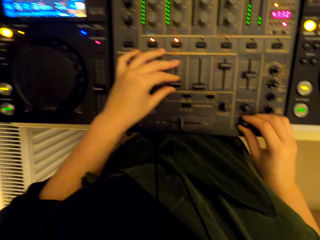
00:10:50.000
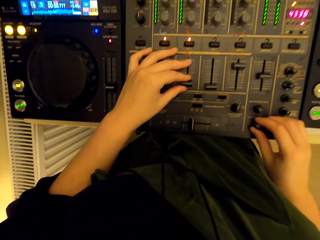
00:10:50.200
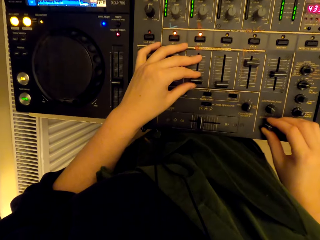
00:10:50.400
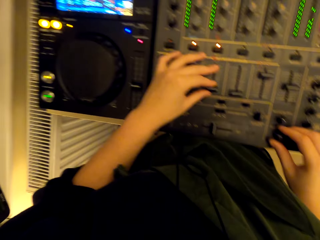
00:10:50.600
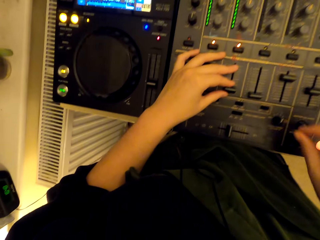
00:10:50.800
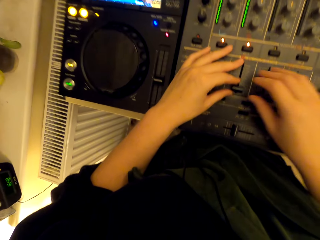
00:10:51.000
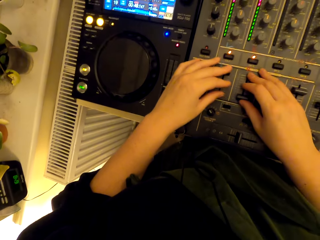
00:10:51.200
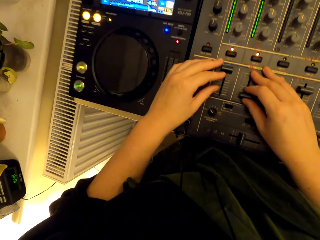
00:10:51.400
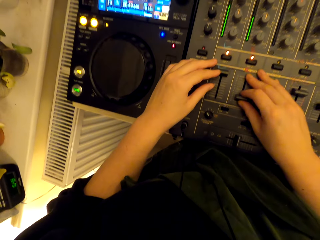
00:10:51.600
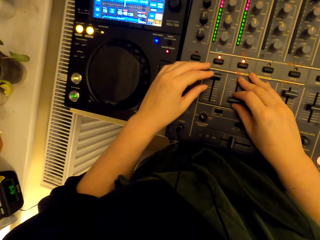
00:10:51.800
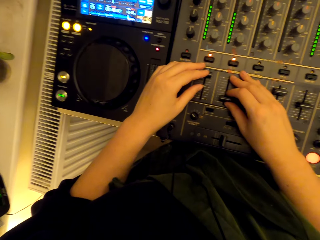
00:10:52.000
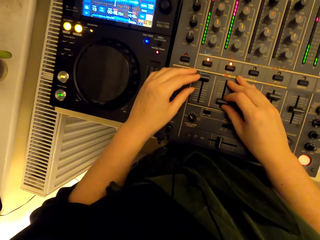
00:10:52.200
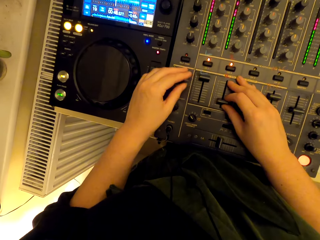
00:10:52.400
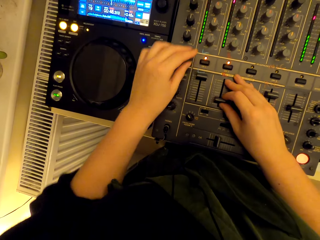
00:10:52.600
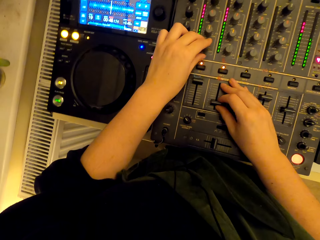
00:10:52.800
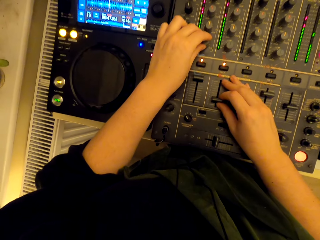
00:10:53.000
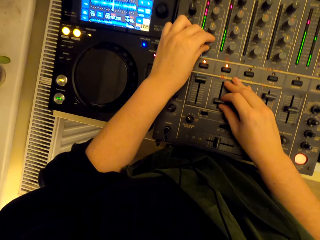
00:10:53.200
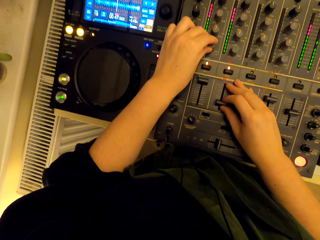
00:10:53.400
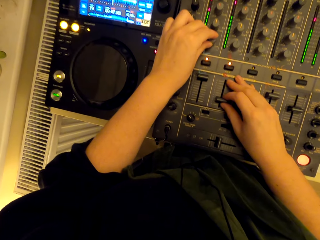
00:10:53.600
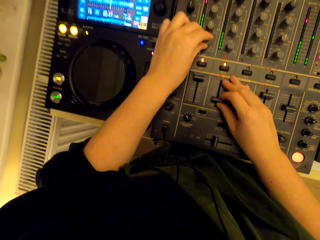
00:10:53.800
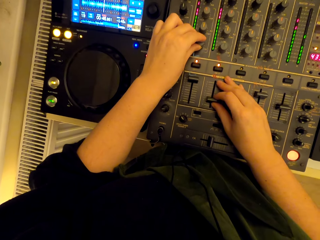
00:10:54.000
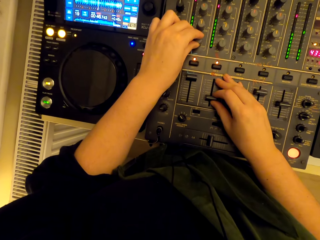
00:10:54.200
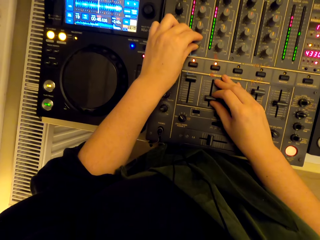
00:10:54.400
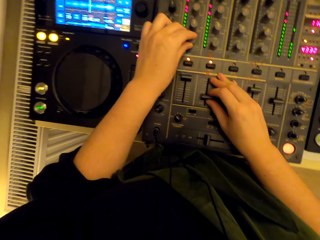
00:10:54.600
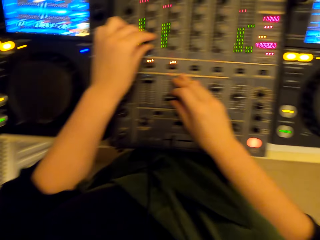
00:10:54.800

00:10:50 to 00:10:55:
The camera wearer mixes the turntable.

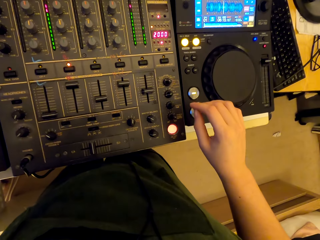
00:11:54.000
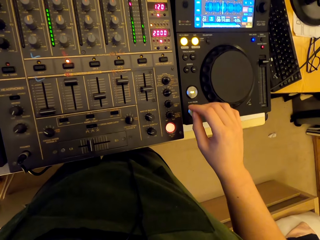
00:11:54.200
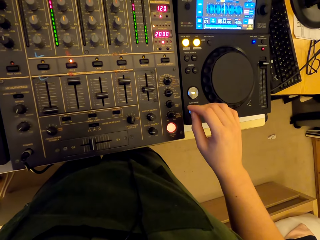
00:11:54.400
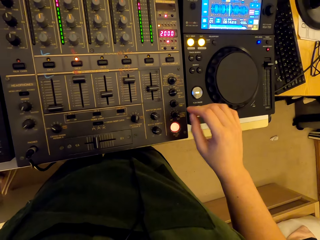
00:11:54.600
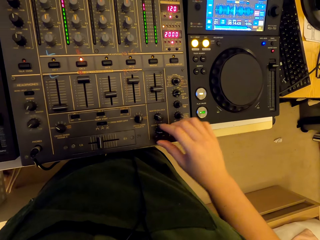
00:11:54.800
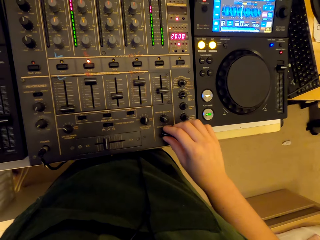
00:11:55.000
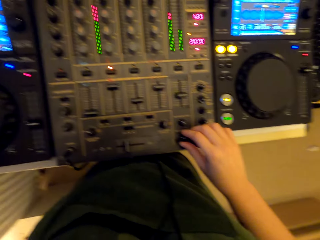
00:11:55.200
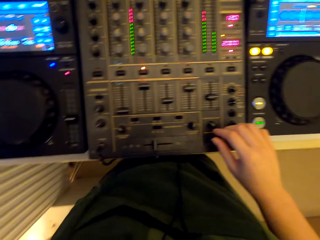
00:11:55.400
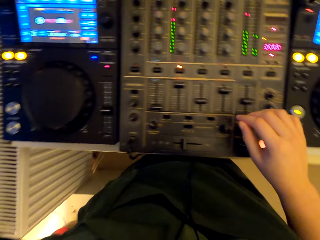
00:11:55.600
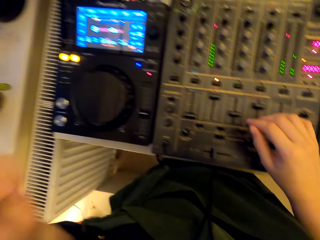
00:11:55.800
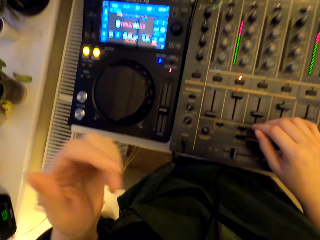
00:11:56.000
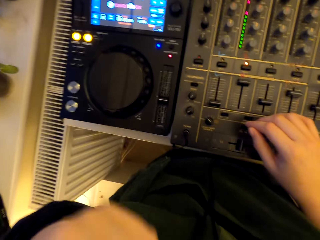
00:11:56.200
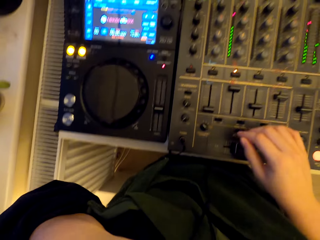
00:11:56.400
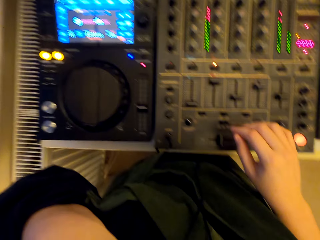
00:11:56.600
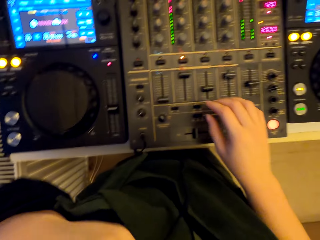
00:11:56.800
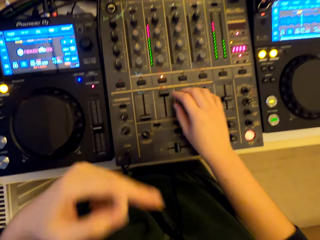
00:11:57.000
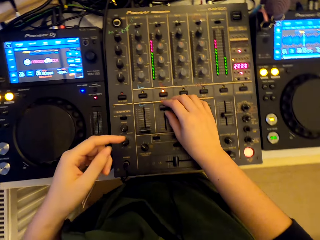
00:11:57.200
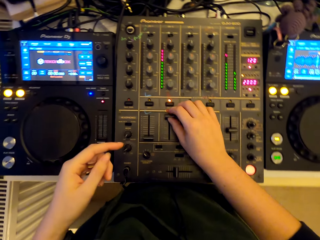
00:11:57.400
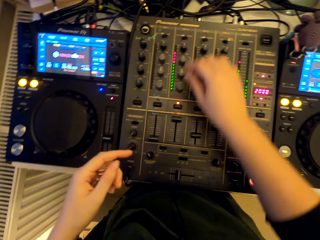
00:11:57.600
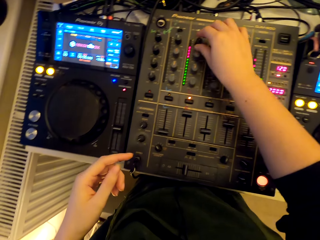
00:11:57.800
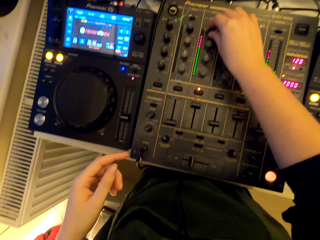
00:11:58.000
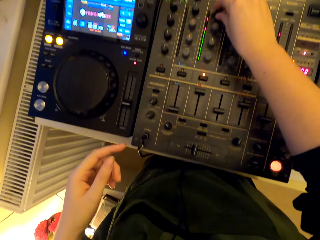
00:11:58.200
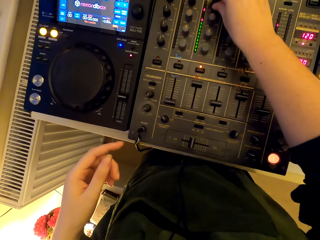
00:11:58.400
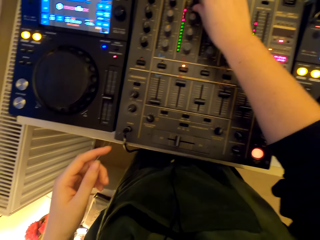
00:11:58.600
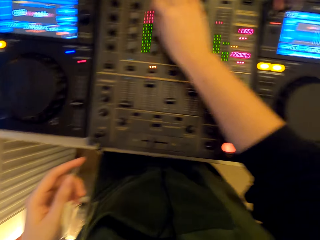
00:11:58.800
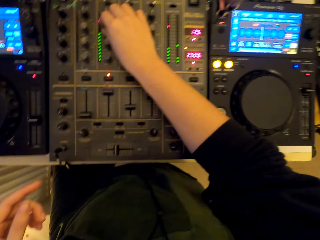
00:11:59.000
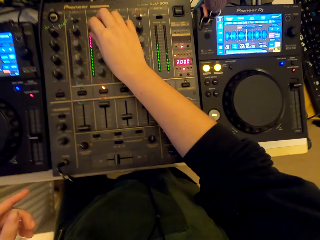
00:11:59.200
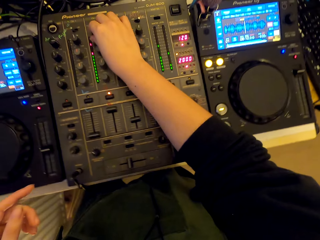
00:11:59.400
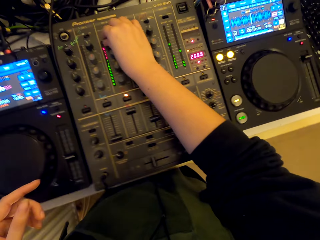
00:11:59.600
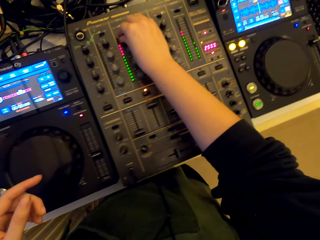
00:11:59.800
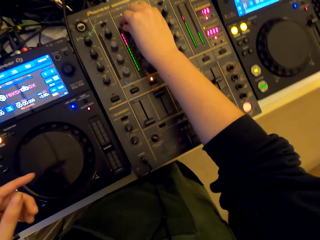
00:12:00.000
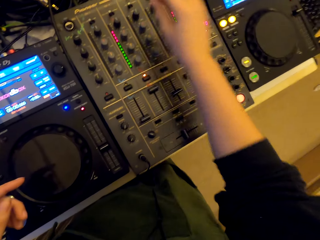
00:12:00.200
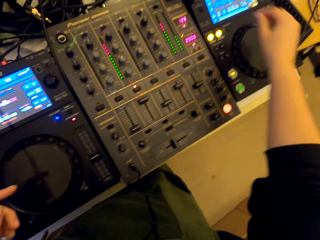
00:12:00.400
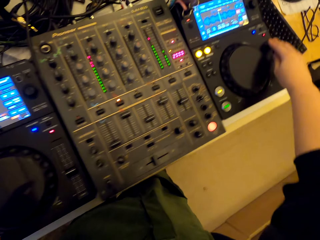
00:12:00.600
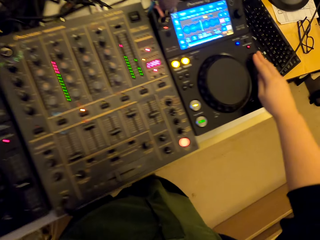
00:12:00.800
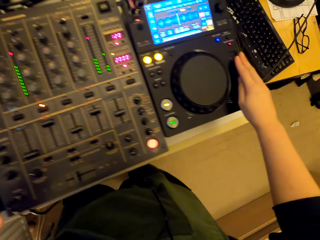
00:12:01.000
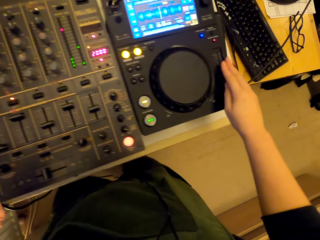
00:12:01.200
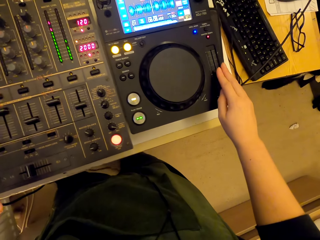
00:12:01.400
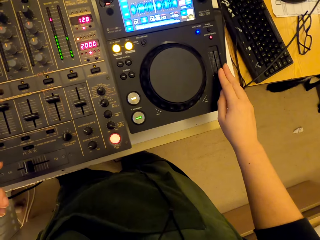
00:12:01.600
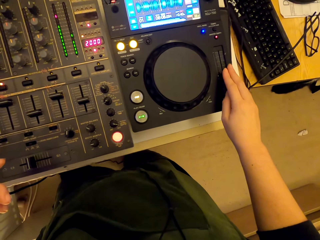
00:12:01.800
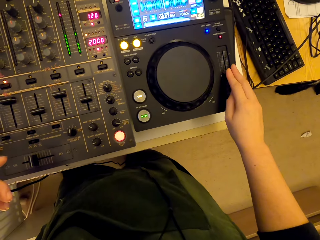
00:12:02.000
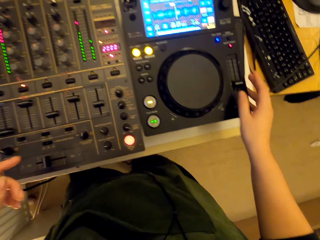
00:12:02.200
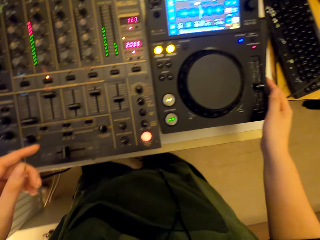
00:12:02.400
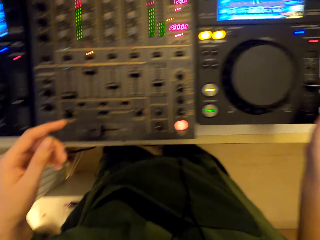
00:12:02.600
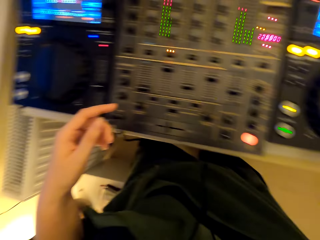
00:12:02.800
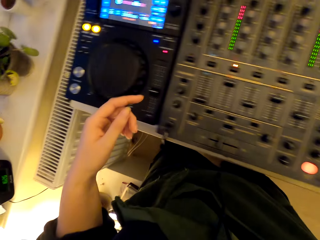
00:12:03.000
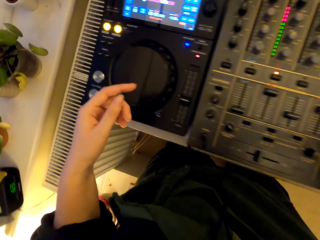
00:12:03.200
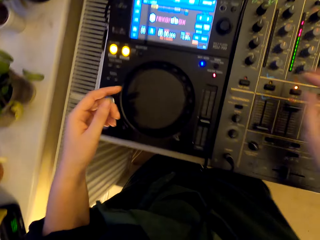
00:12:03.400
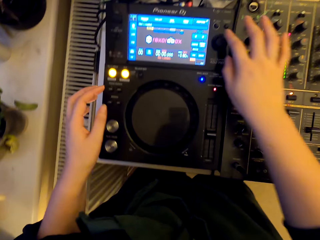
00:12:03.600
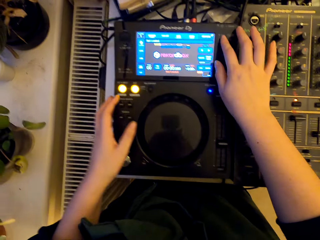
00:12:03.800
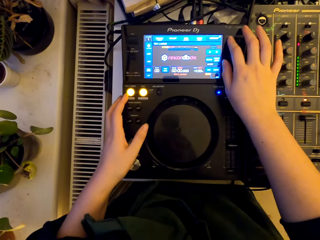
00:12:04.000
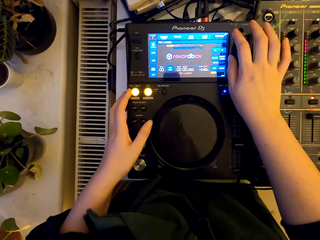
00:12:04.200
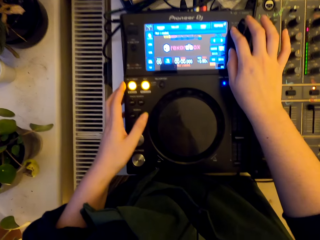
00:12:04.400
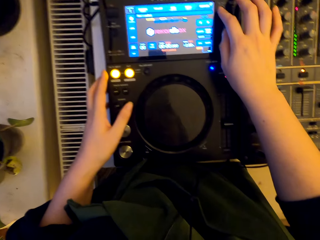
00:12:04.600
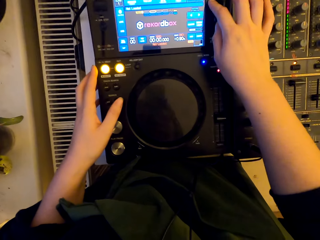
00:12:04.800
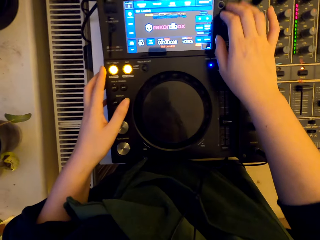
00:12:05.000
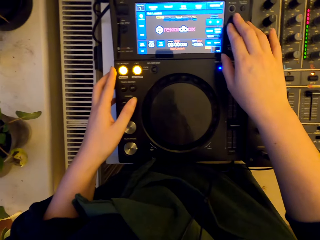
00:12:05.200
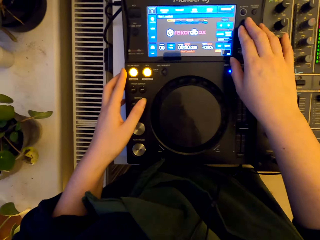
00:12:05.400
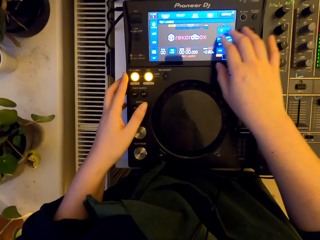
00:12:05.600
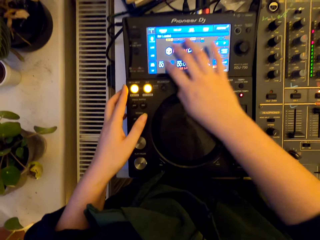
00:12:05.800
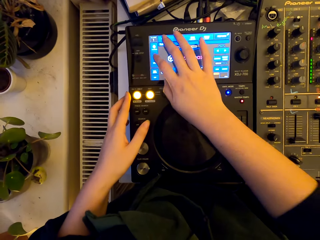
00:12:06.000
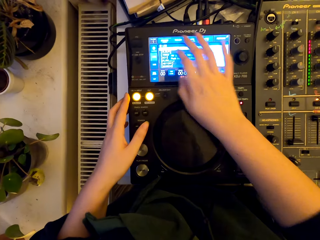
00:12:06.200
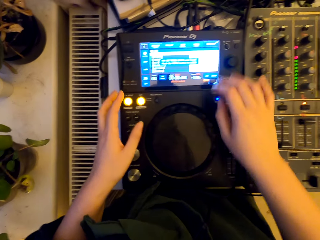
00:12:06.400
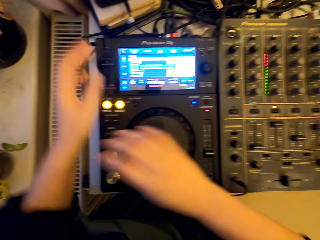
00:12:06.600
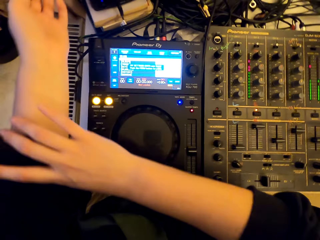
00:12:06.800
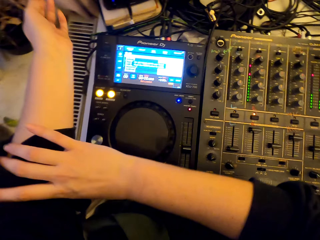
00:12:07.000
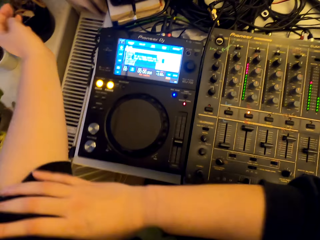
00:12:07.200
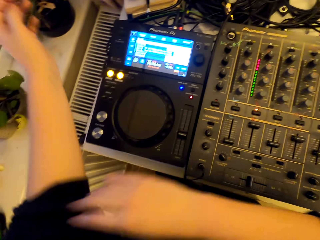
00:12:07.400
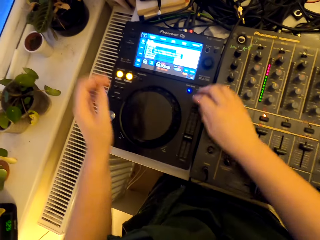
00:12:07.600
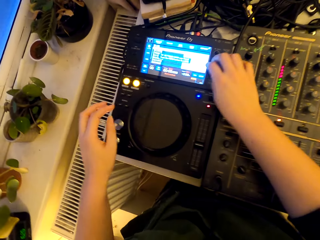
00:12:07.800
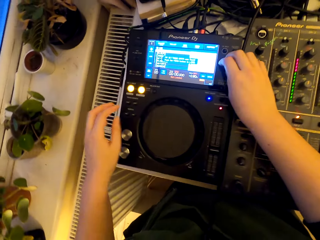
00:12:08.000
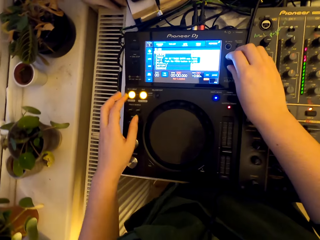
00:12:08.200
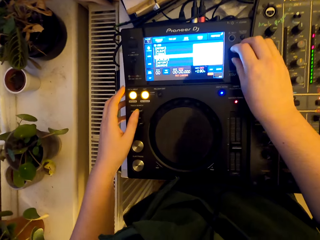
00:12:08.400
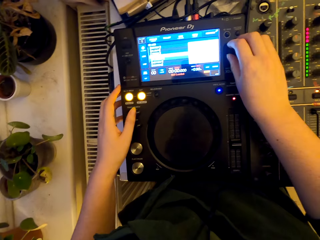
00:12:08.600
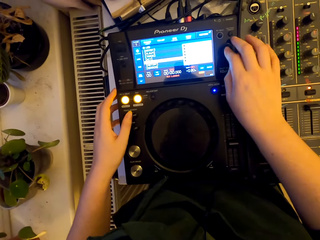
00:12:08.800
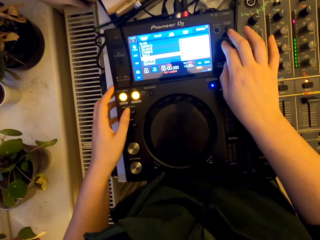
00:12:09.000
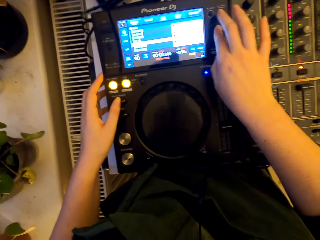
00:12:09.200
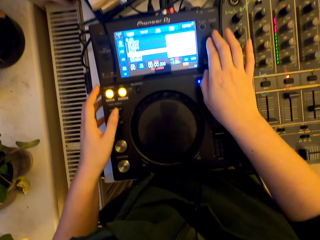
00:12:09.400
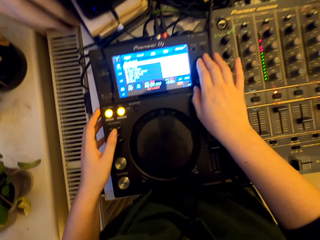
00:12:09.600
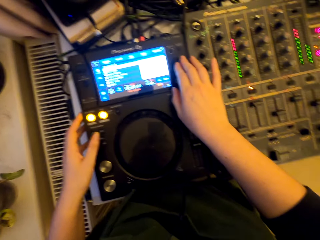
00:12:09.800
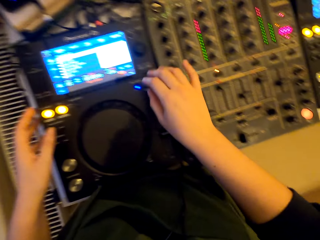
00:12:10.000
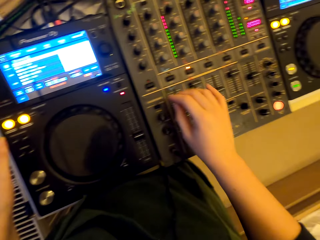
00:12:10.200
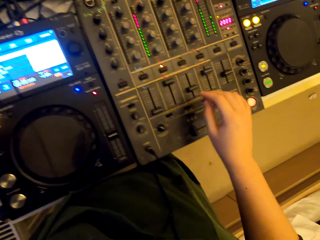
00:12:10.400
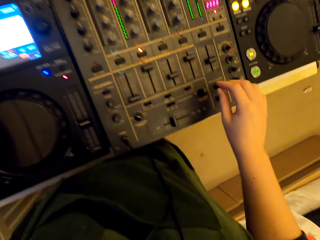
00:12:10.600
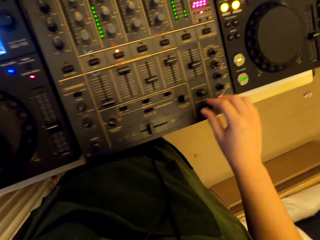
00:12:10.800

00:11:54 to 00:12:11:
The camera wearer uses the turntable mixer. They touch the face. They use the turntable mixer. They pull the sleeve. They fold the clothes. They use the turntable mixer.
